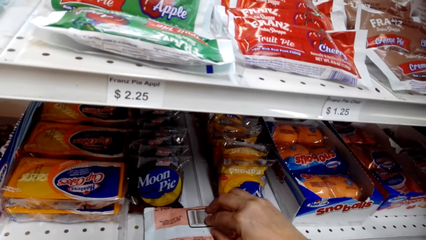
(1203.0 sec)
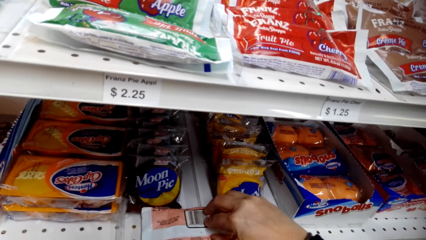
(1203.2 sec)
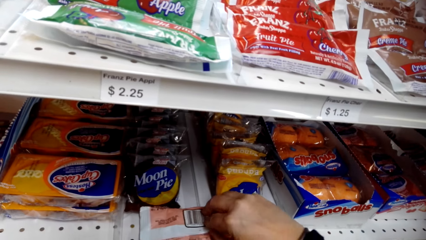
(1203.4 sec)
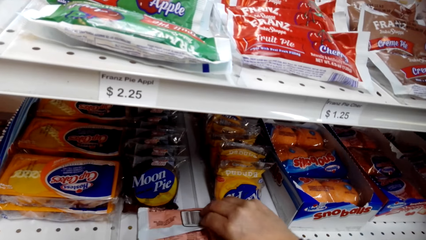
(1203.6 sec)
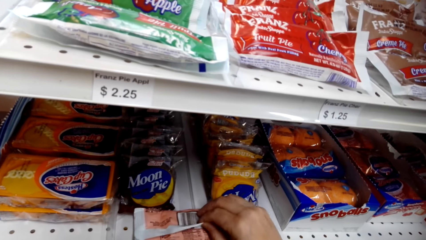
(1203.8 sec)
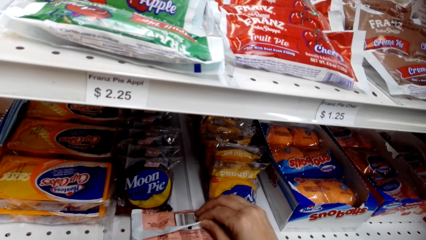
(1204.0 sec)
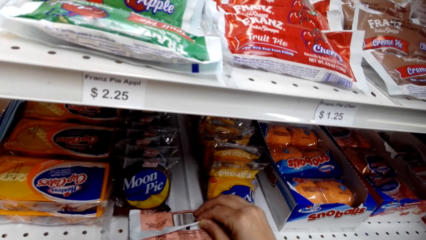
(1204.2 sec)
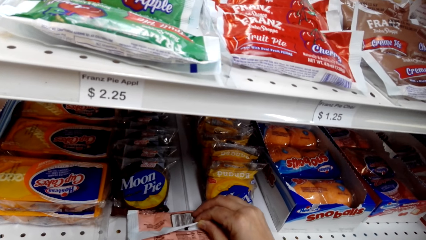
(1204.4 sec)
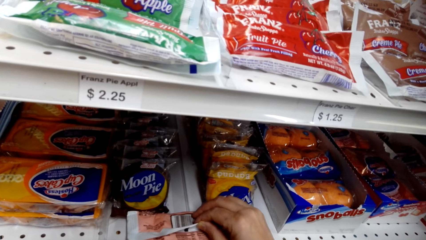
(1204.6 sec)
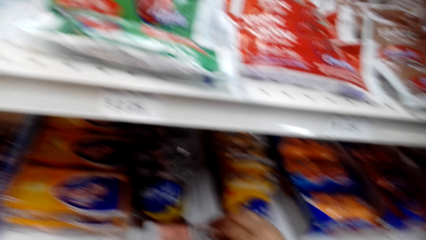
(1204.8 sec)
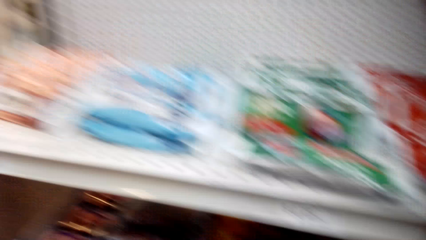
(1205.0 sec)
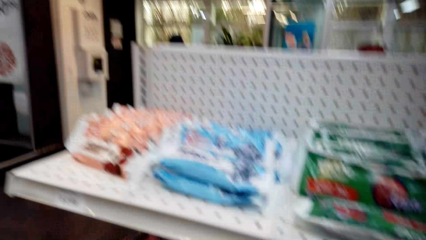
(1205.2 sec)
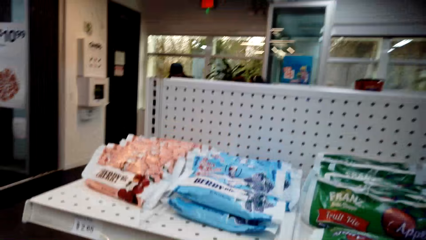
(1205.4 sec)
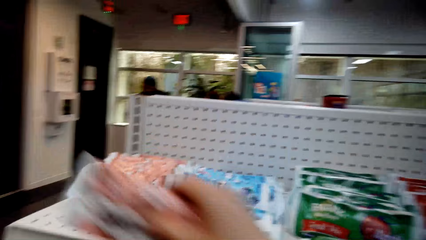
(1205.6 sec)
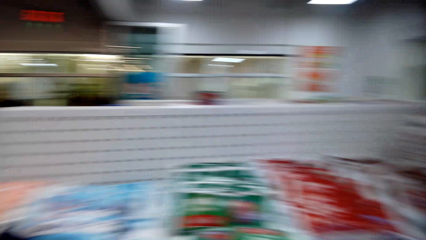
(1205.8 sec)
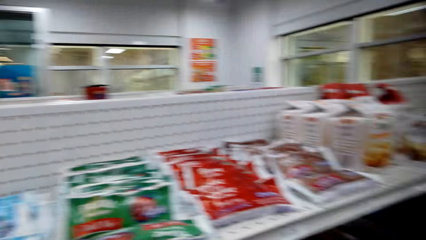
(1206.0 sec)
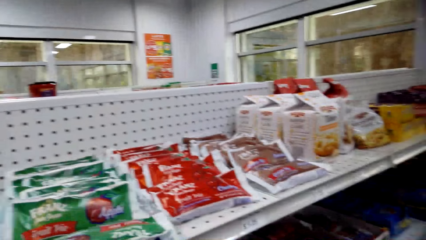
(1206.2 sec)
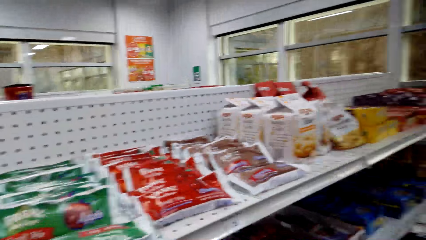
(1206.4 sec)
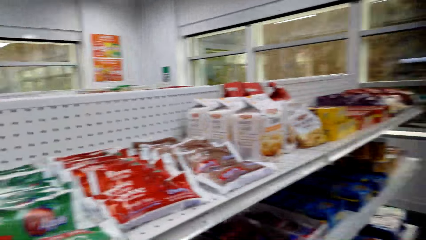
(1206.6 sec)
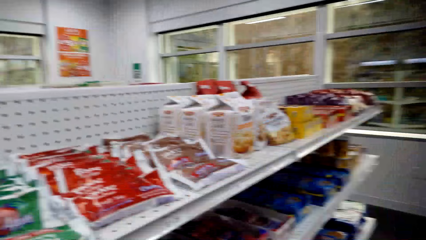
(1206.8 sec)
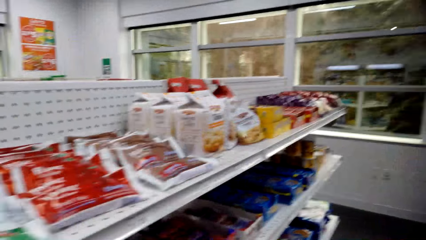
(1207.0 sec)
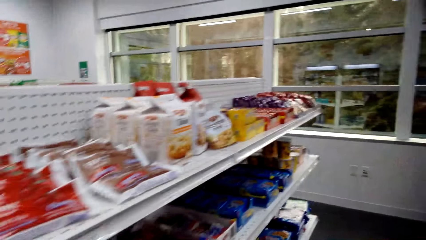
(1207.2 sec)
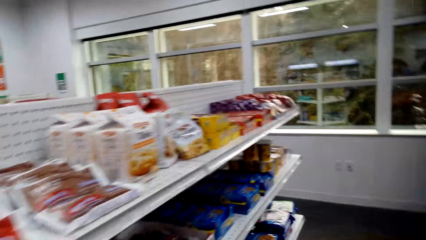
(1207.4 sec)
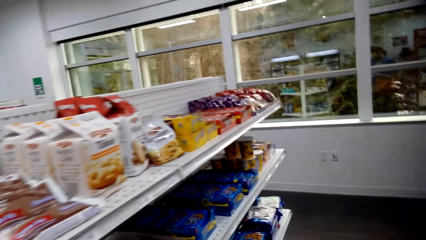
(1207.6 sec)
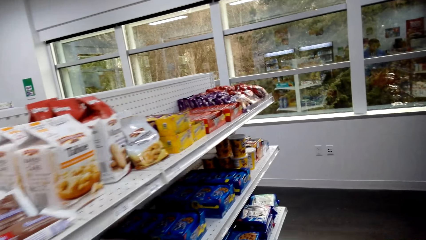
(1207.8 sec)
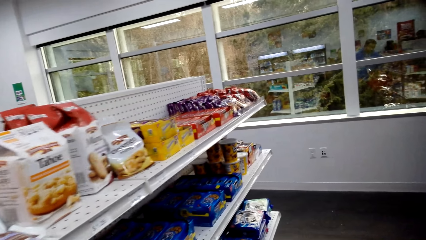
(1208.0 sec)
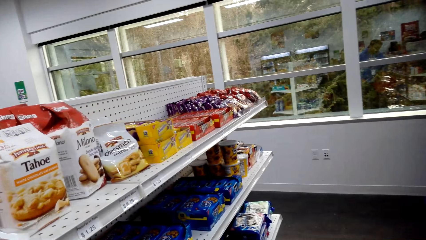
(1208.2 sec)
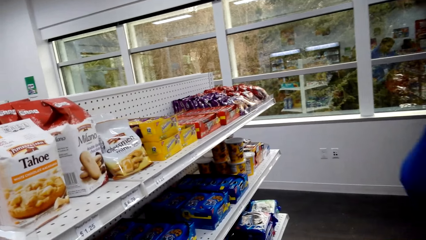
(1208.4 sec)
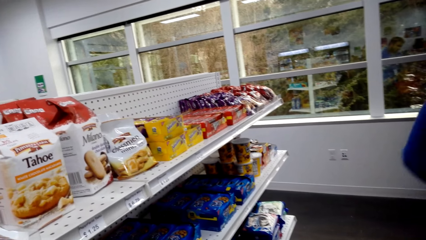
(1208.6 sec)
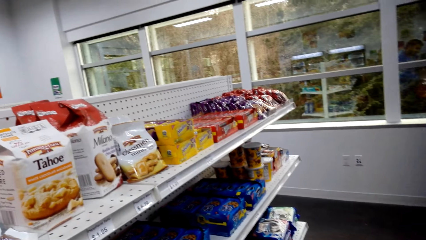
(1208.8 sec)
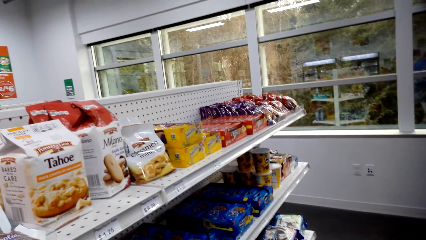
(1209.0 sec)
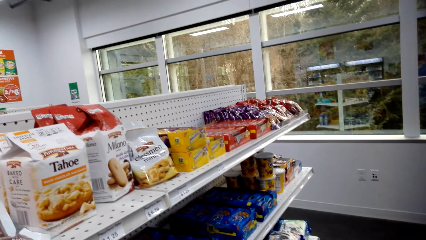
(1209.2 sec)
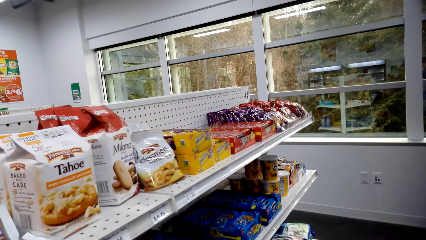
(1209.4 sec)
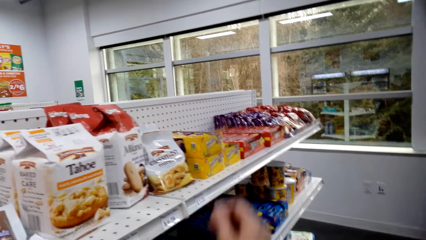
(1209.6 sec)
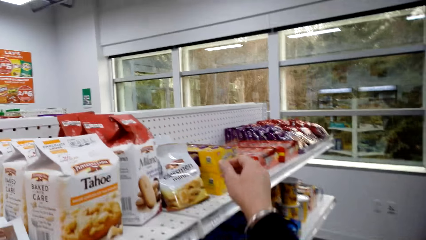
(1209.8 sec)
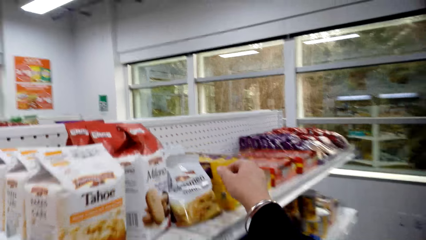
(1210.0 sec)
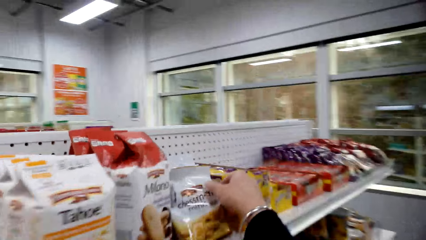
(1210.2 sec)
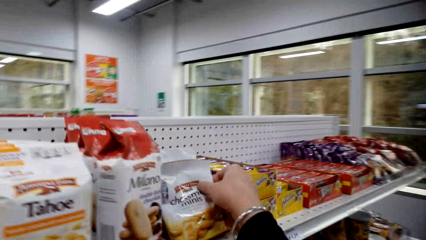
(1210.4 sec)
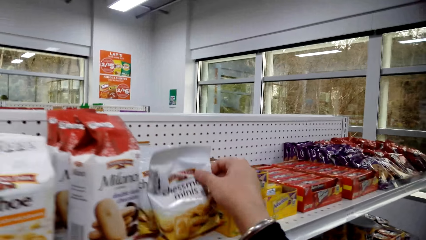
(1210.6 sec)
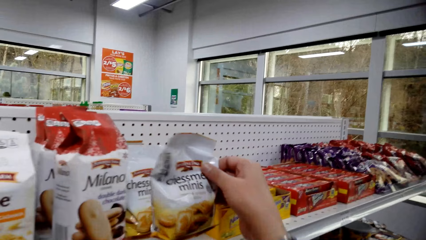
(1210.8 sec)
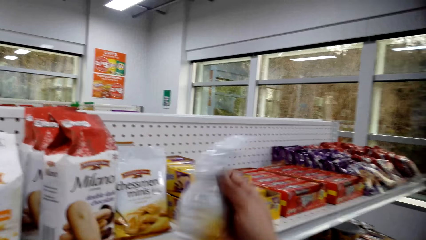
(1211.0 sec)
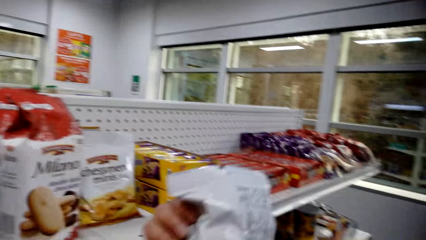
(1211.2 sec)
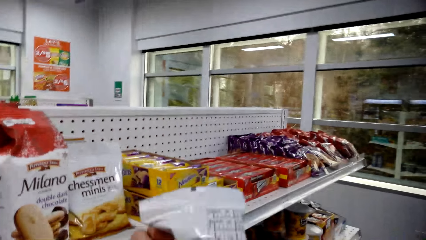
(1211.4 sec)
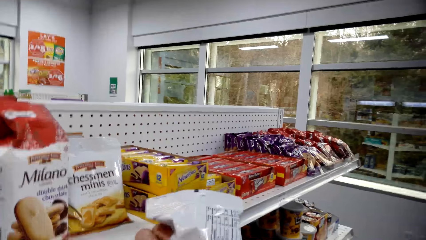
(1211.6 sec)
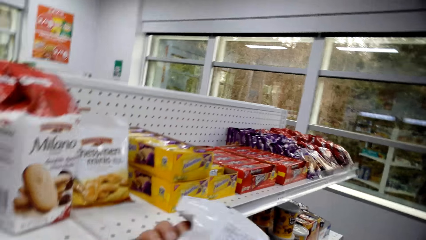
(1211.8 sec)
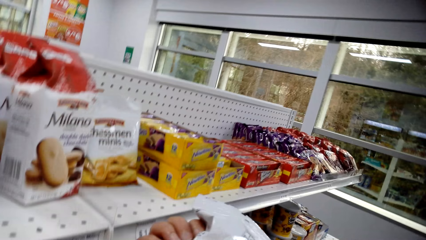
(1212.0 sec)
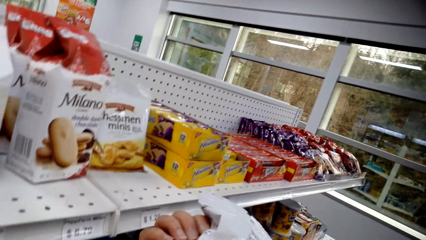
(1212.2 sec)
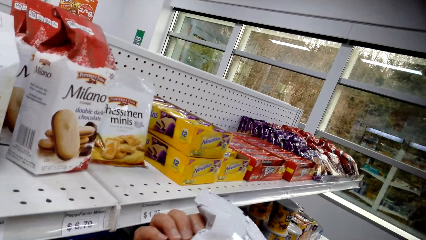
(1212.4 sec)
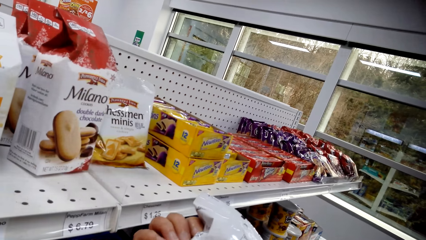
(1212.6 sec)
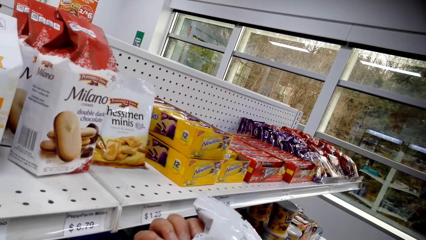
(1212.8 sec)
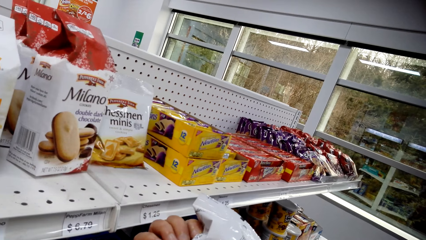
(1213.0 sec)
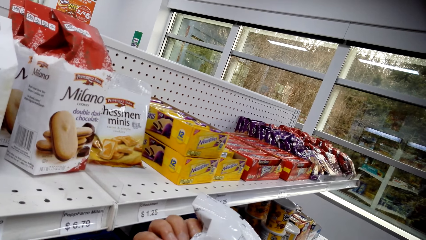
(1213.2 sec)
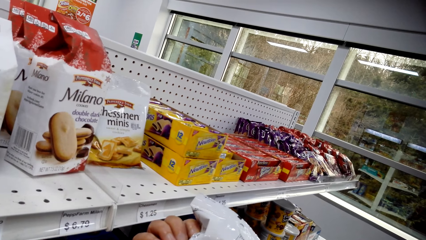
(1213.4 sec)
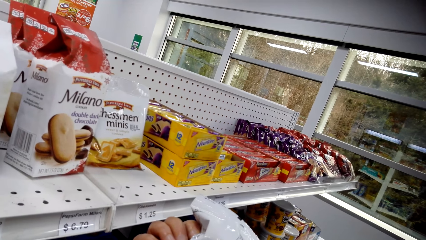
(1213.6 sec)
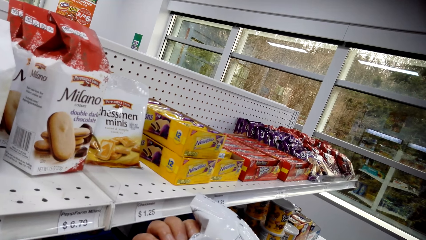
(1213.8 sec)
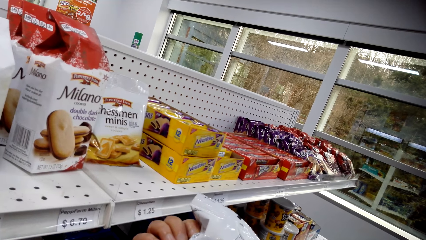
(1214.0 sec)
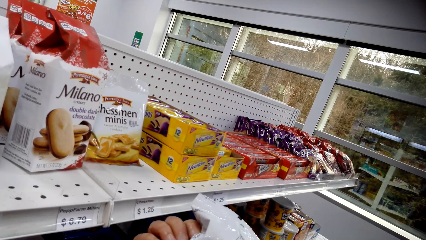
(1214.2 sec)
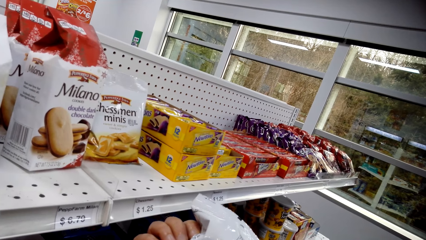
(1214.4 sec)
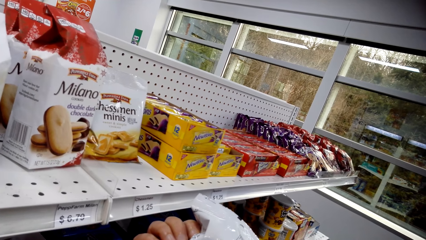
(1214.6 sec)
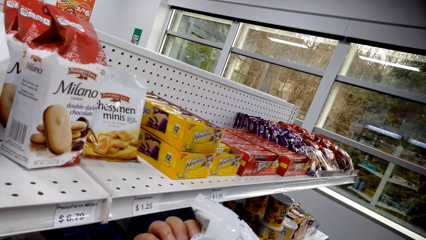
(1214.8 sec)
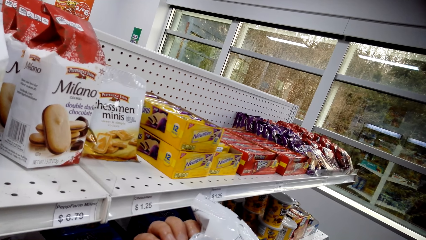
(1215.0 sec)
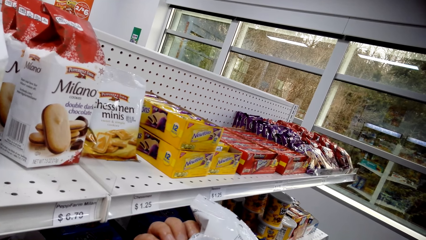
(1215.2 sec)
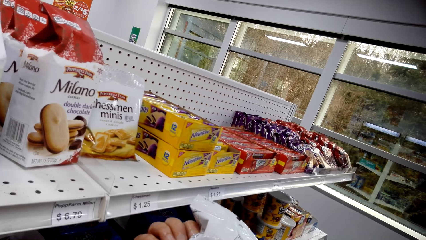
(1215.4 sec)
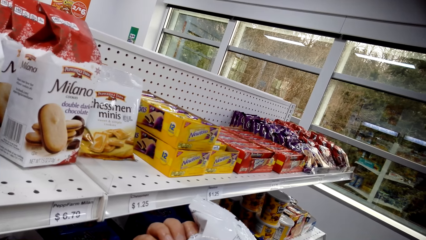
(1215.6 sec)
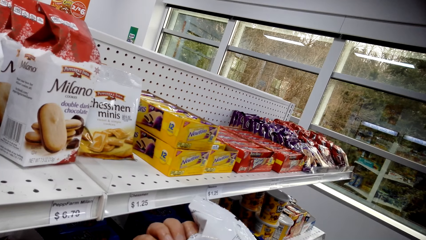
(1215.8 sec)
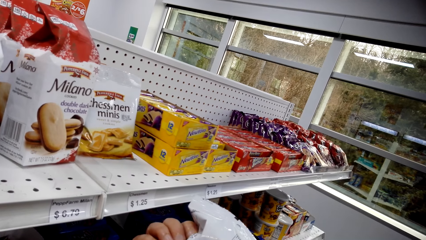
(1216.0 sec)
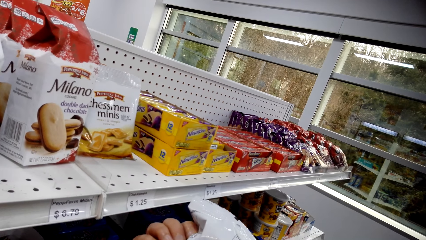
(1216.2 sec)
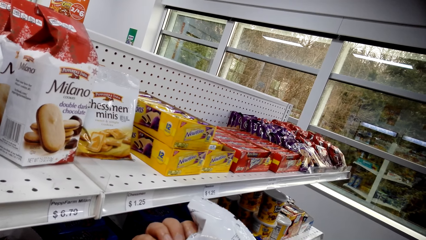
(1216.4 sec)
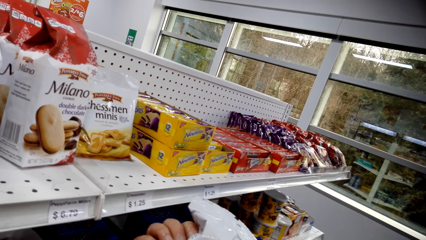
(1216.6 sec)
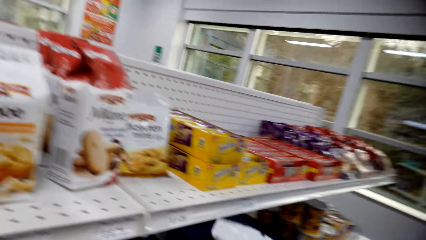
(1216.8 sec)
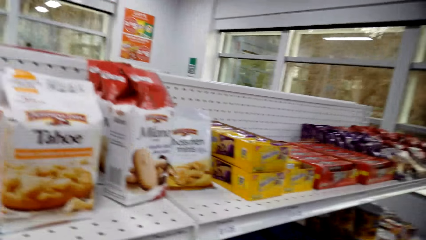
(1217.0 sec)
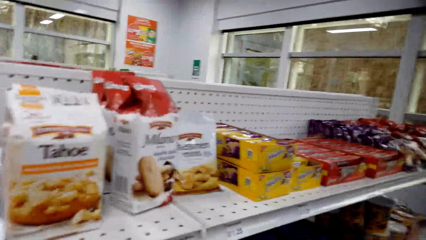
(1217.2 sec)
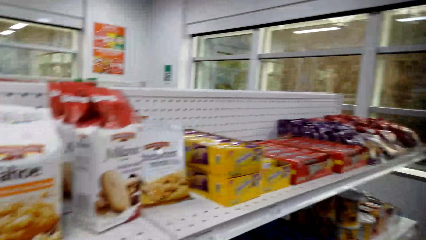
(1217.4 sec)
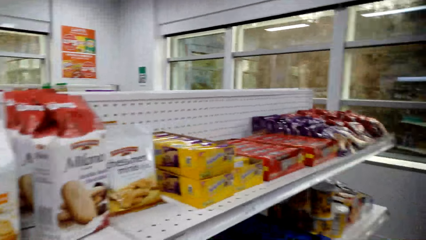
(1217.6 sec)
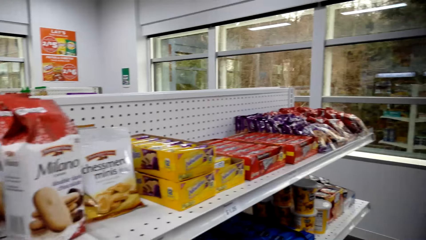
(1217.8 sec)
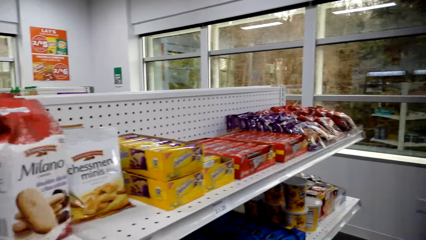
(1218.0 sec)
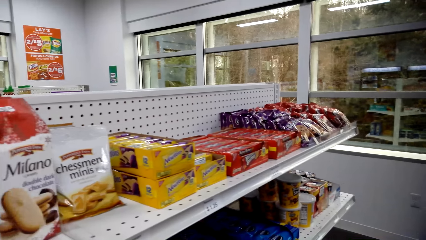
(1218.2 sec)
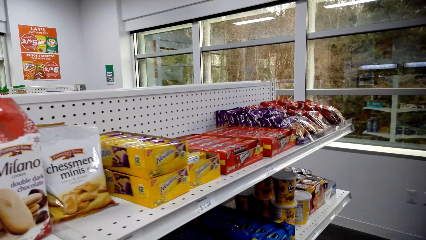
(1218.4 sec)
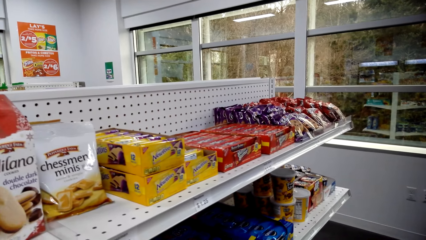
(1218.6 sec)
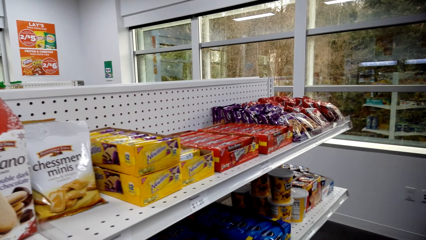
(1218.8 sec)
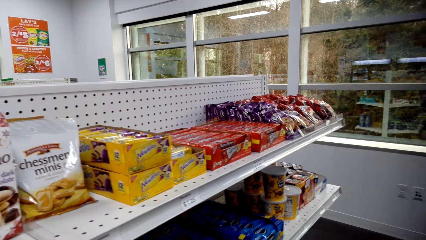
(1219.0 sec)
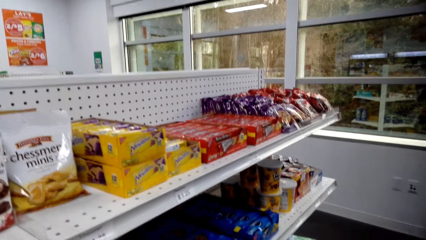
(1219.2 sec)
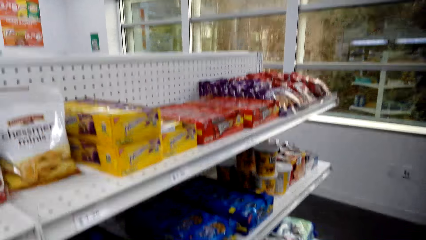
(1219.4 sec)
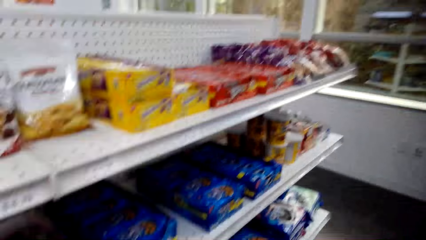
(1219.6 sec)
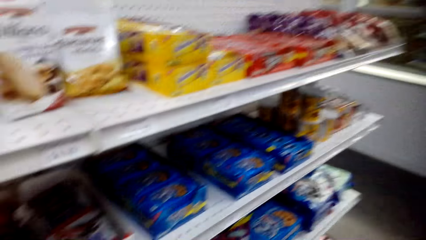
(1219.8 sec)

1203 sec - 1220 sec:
The camera wearer puts the cherry on the shelf. They look around the shelf. They pick the chessmen minis or sachet. They look at the sachet. They look around the shelf.
